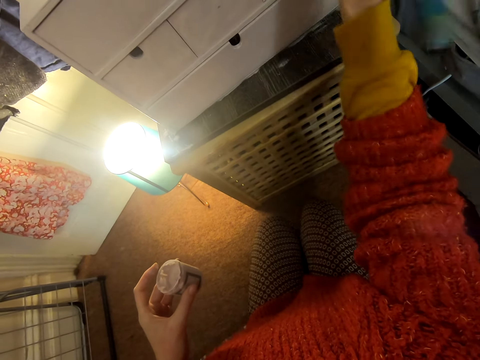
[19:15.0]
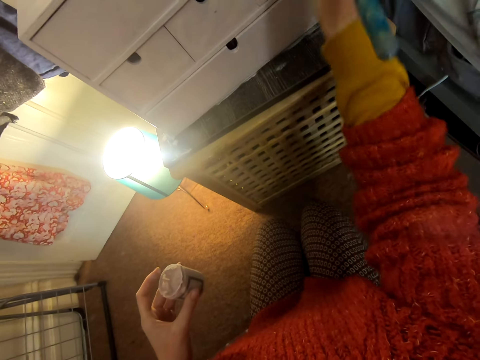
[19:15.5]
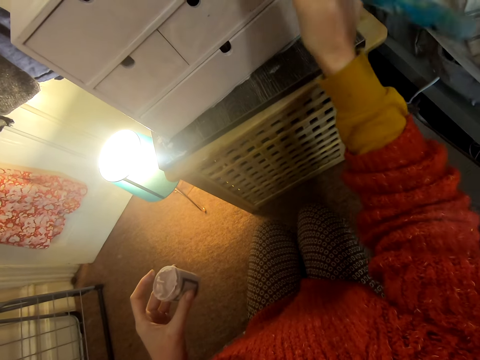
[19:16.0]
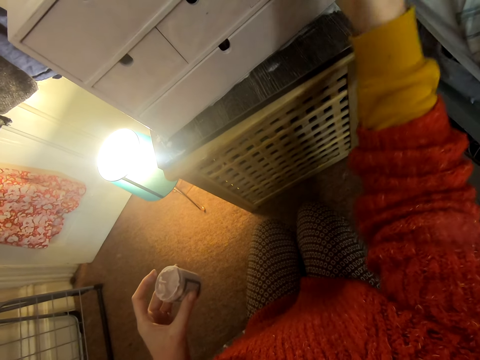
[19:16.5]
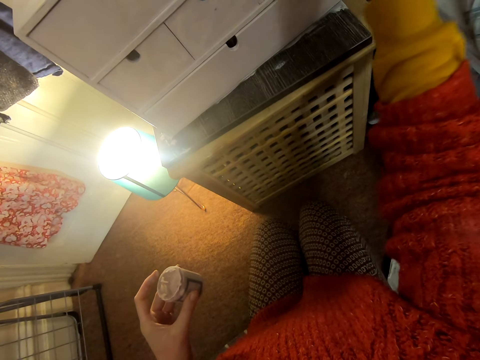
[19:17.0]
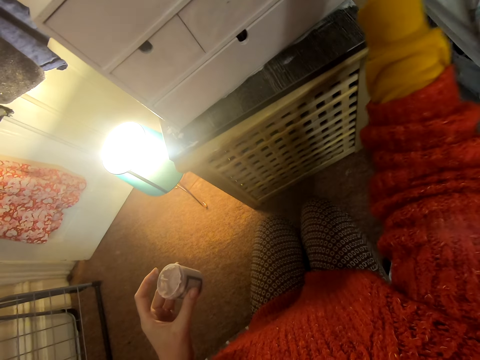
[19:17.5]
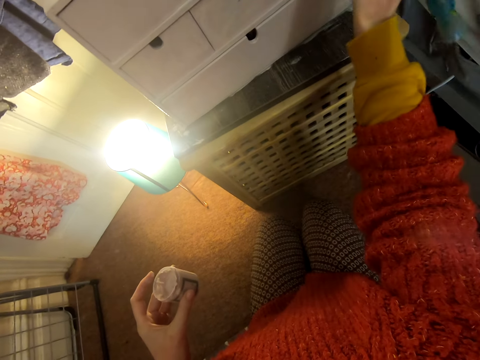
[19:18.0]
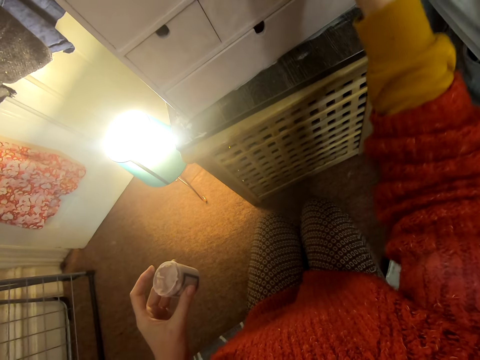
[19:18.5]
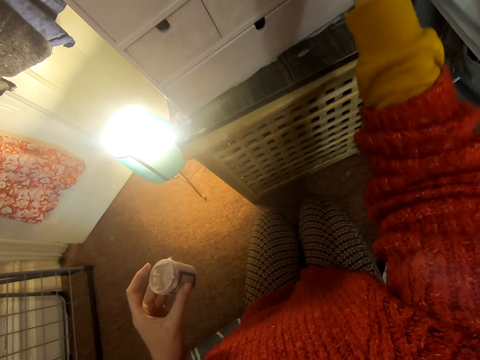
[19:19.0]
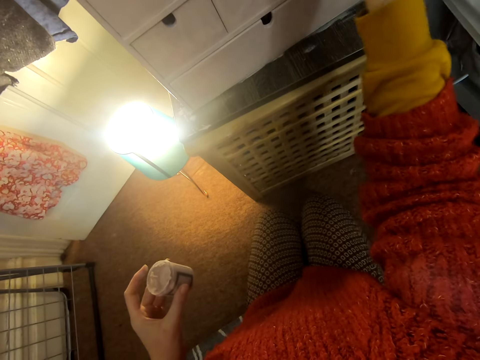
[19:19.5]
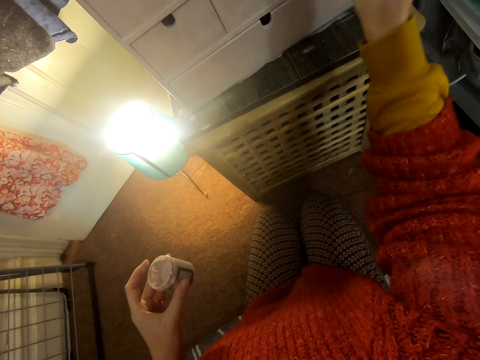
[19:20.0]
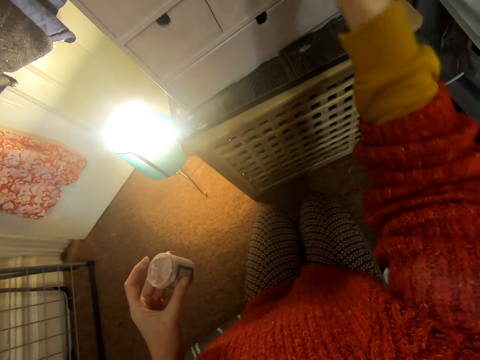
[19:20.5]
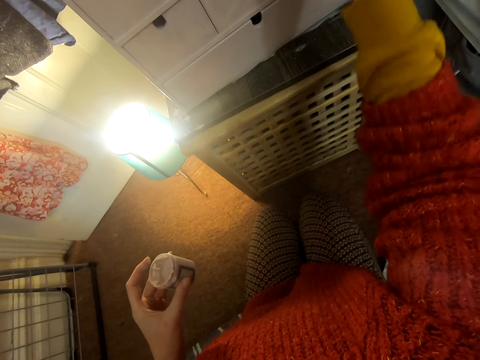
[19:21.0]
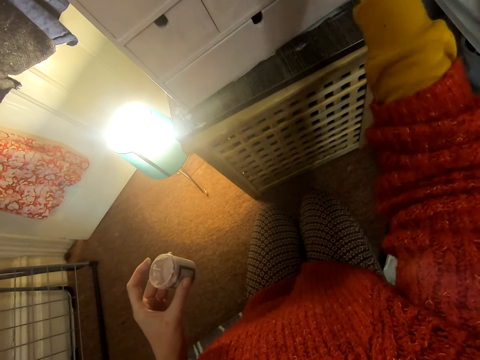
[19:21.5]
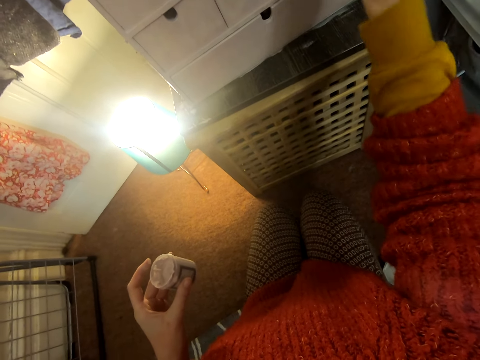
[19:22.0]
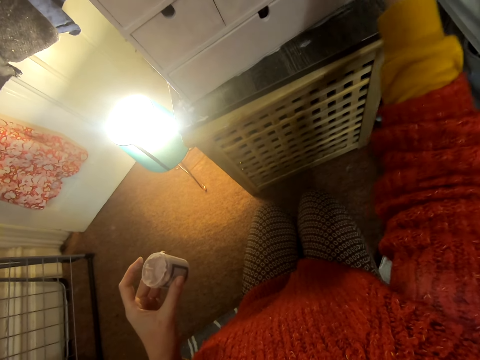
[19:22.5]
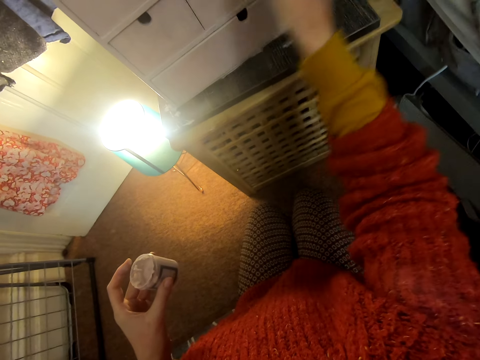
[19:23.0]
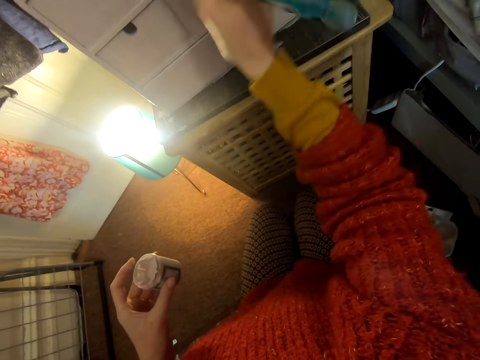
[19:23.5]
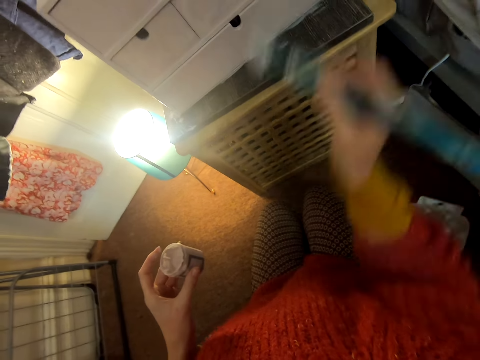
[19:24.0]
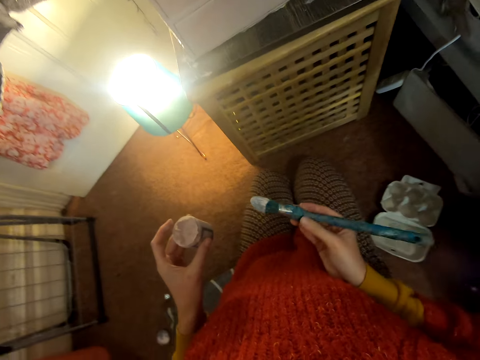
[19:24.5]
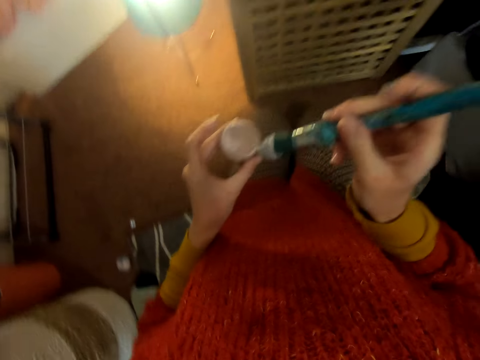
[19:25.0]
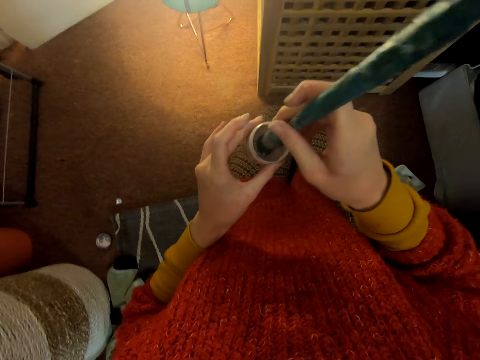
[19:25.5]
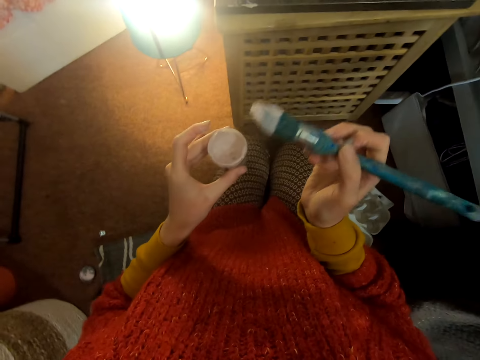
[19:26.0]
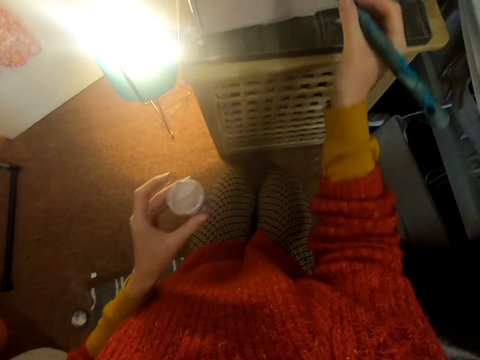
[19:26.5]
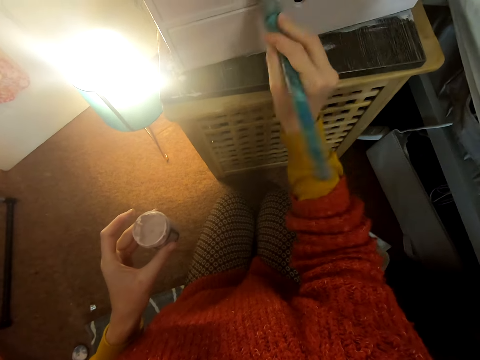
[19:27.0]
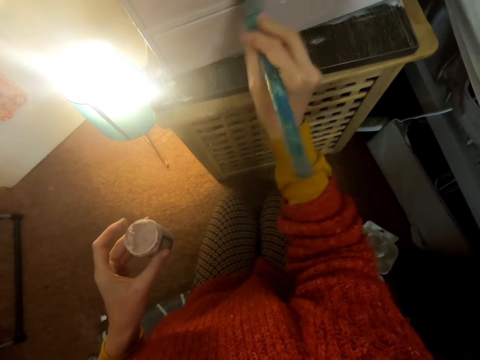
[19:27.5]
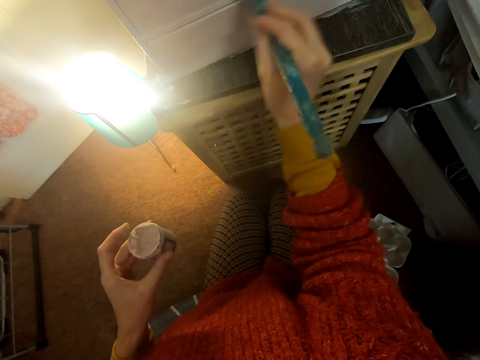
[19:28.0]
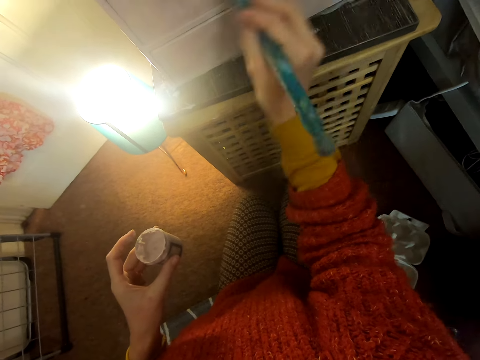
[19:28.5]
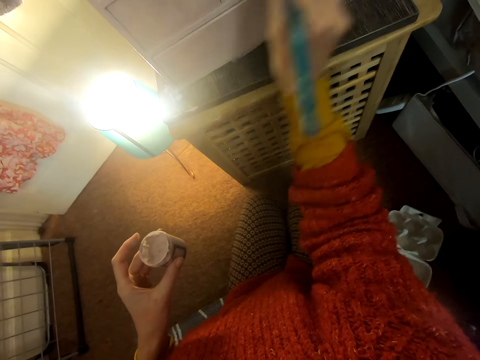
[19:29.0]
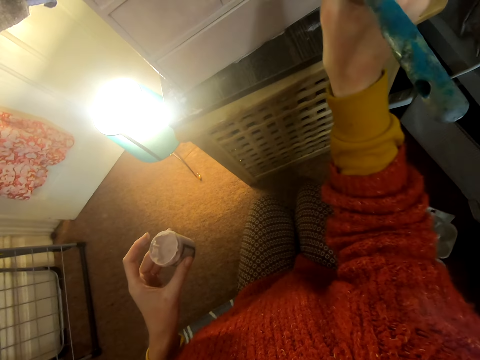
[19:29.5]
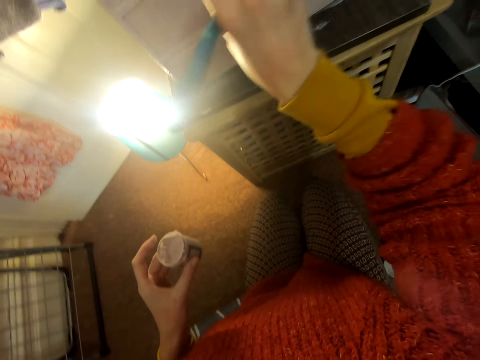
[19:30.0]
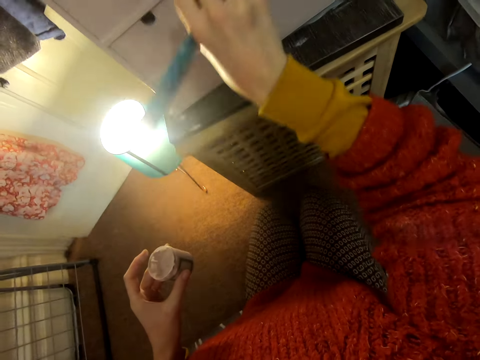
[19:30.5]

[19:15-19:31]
The camera wearer moves the right hand and dips the brush in the paint. They lift the brush and paint a chest of drawers.

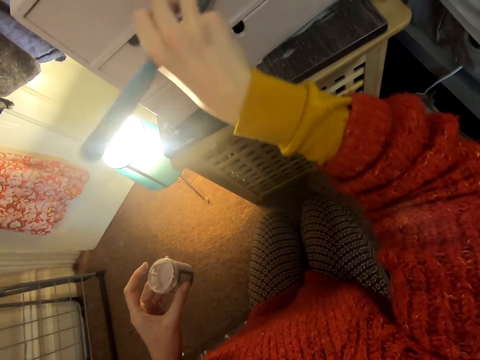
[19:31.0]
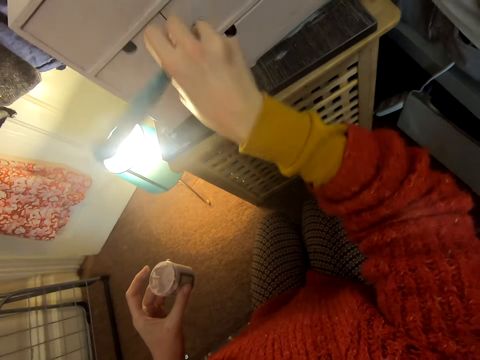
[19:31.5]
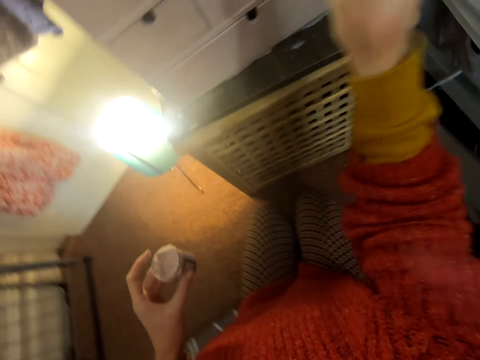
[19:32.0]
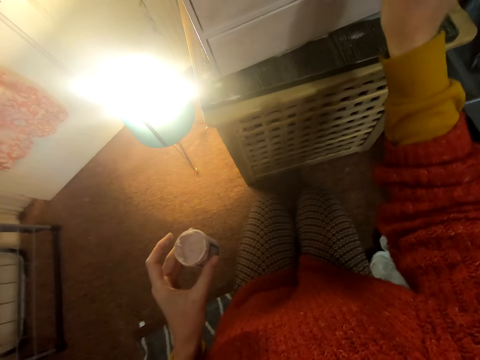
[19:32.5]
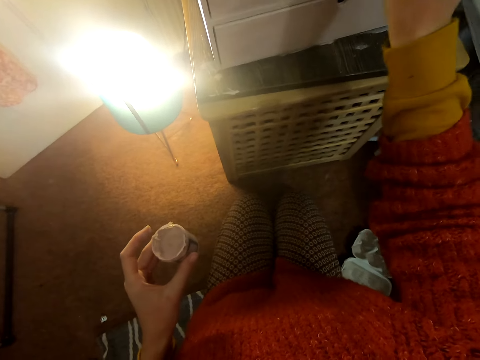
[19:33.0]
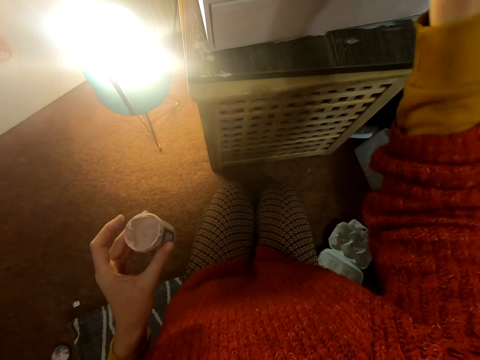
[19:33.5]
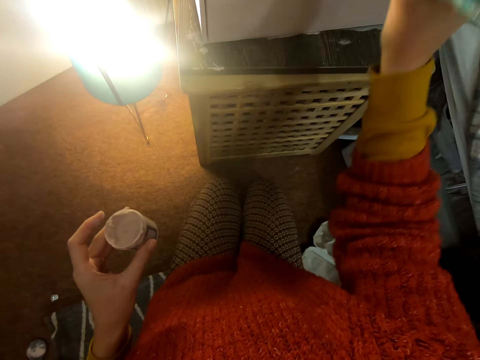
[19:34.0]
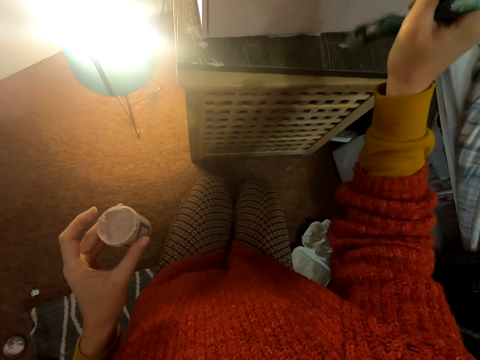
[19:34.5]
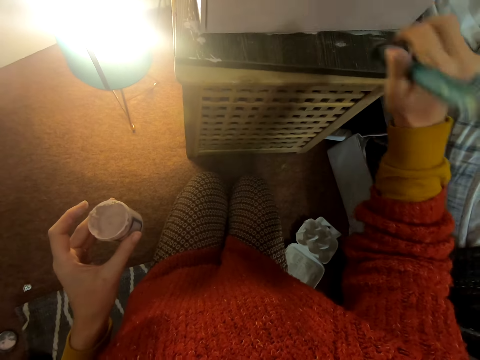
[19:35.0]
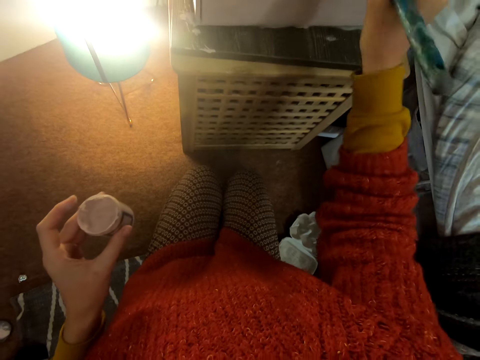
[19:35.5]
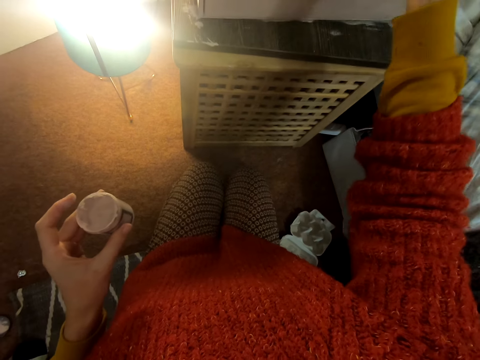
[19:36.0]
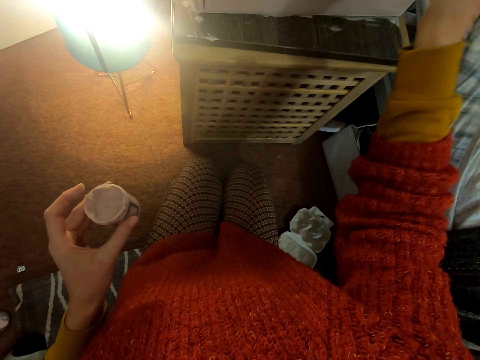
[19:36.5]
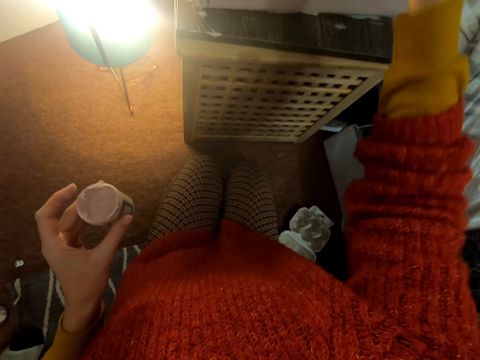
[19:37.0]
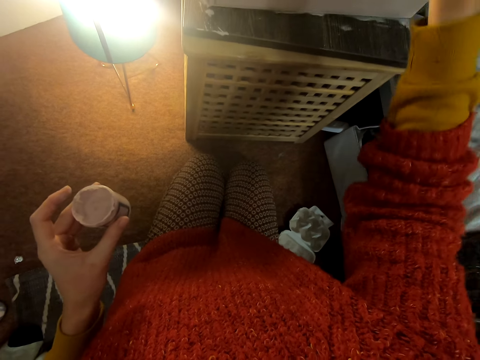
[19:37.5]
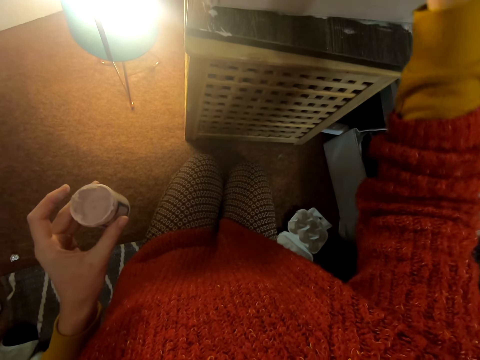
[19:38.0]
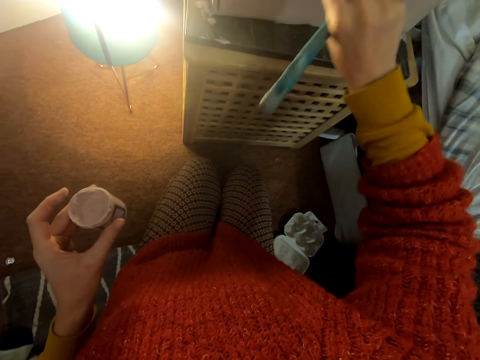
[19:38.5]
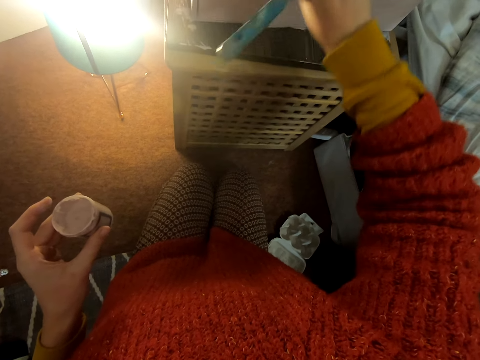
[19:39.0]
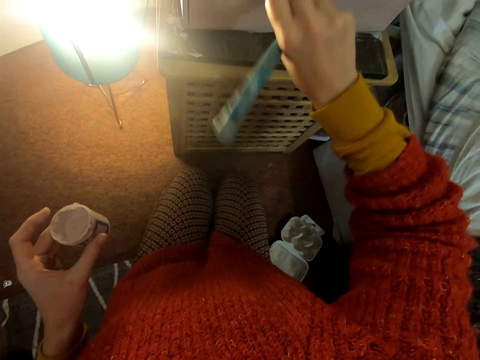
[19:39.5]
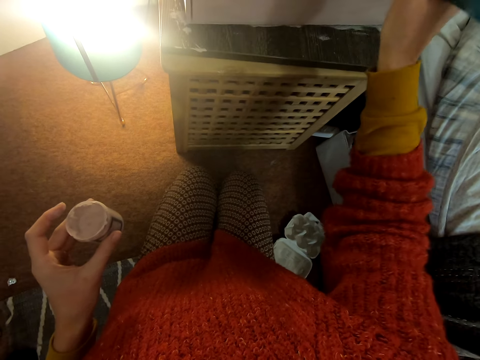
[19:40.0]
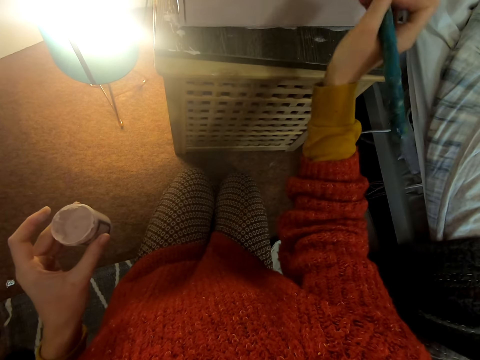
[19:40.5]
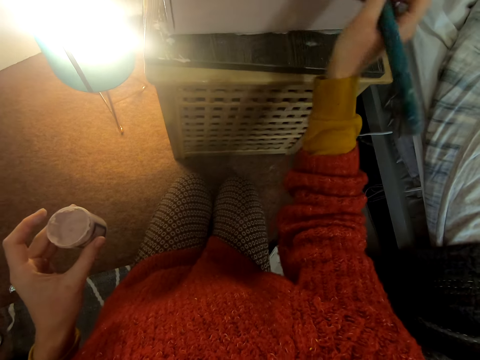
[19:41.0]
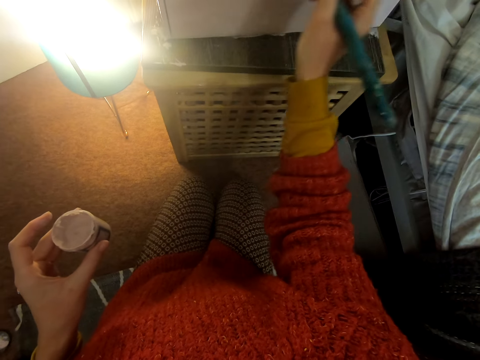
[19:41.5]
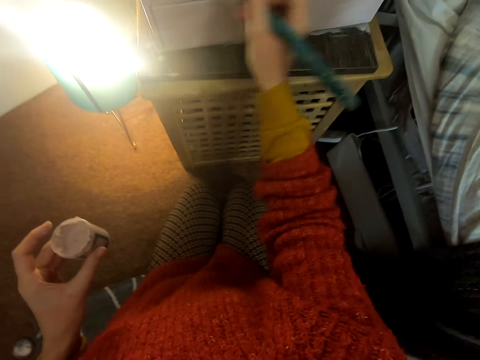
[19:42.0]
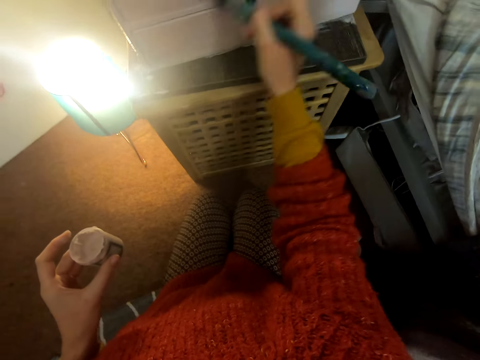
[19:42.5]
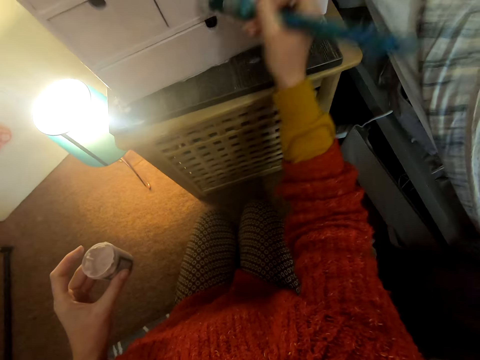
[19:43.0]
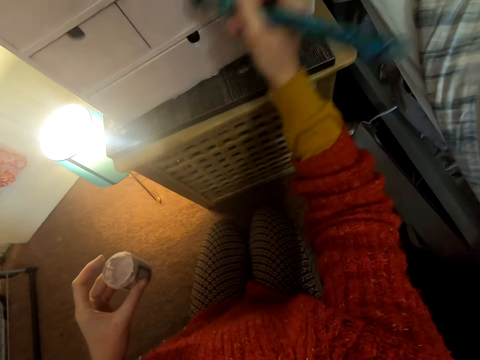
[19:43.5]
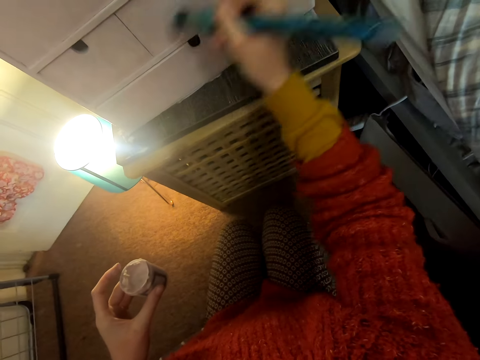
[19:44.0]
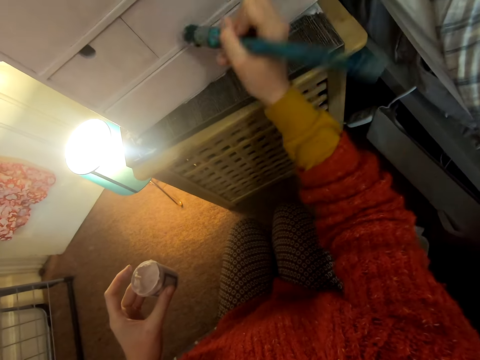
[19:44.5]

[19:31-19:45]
The camera wearer touches the chest of drawers and paints the chest of drawers.
